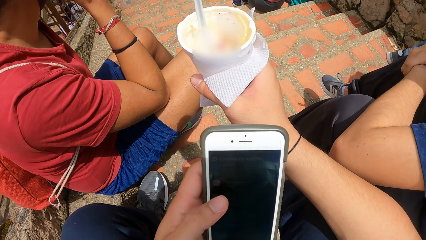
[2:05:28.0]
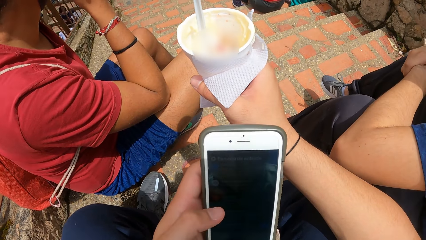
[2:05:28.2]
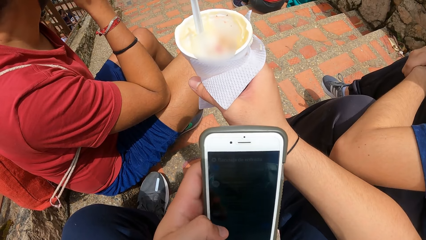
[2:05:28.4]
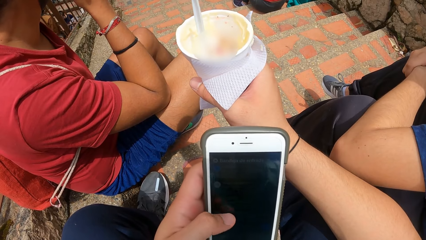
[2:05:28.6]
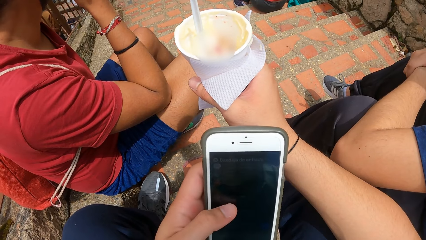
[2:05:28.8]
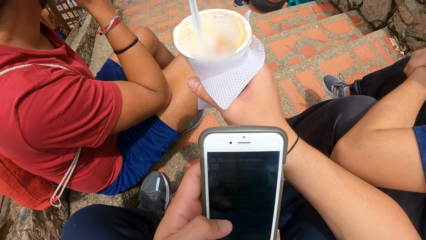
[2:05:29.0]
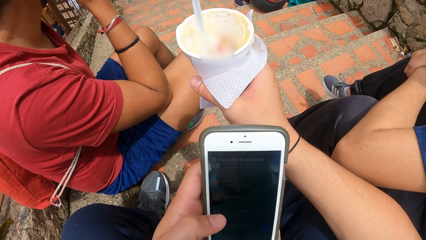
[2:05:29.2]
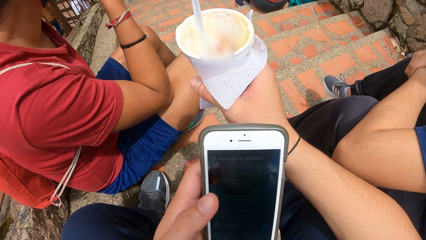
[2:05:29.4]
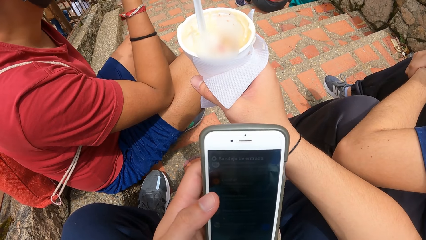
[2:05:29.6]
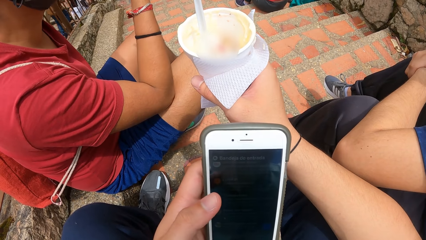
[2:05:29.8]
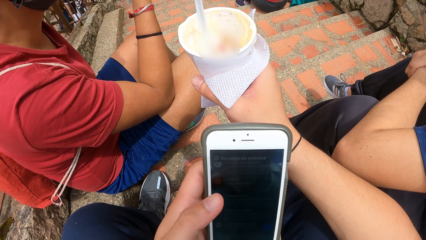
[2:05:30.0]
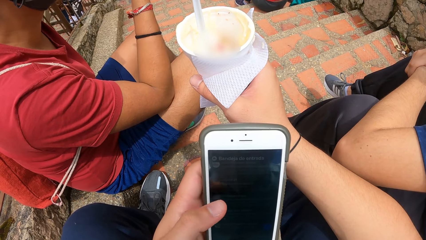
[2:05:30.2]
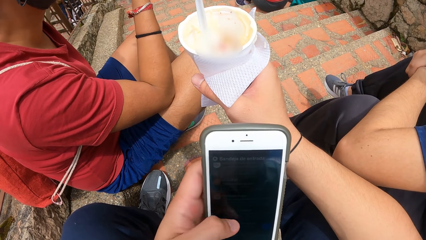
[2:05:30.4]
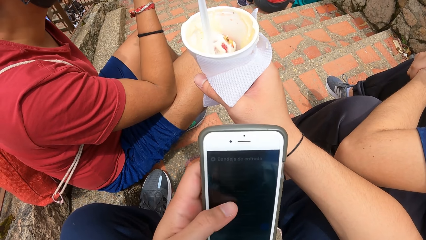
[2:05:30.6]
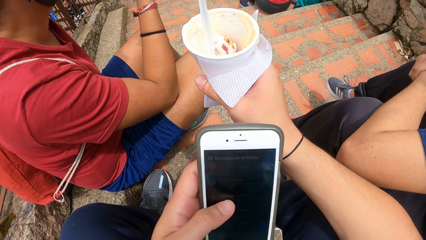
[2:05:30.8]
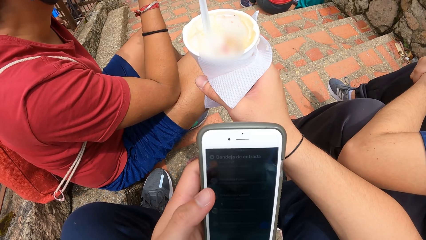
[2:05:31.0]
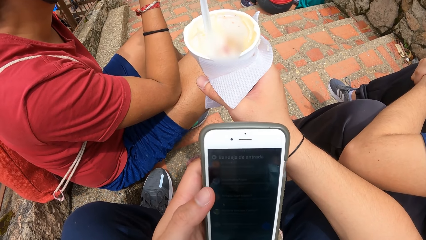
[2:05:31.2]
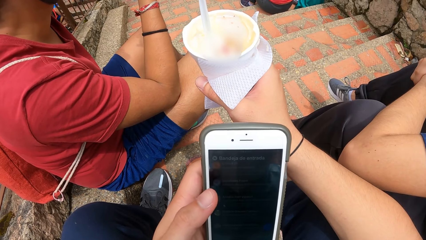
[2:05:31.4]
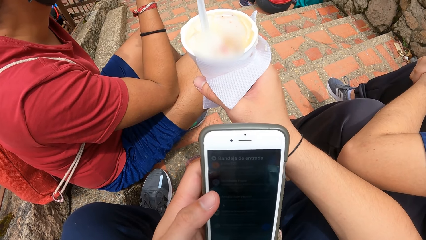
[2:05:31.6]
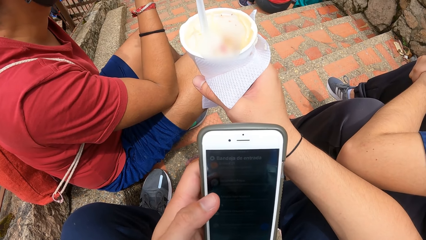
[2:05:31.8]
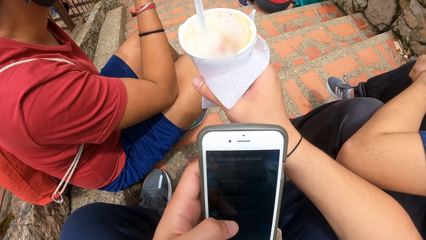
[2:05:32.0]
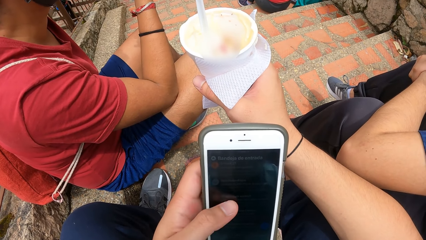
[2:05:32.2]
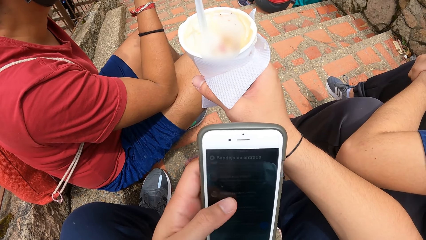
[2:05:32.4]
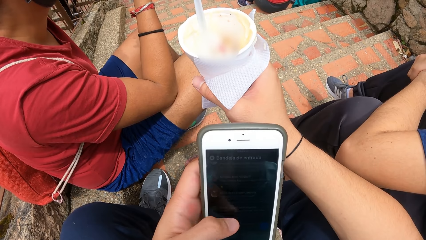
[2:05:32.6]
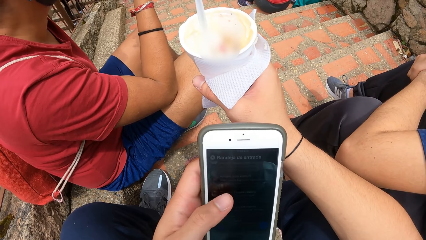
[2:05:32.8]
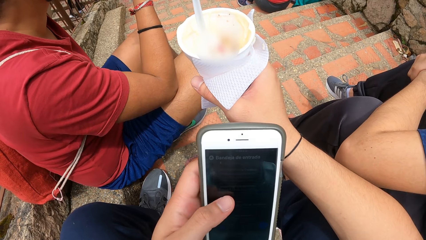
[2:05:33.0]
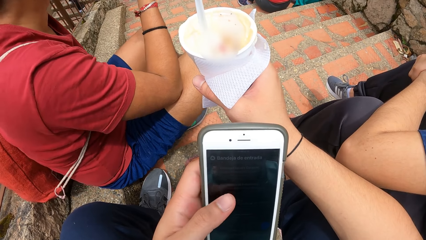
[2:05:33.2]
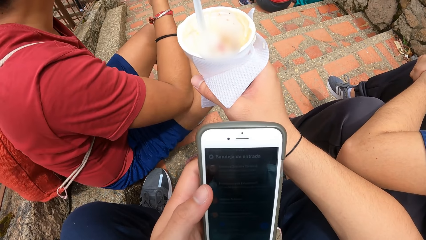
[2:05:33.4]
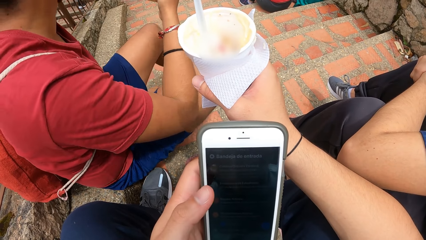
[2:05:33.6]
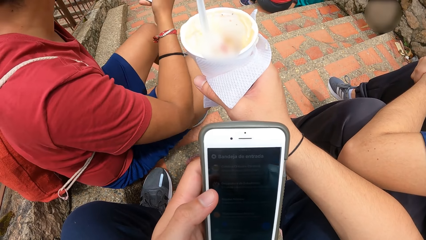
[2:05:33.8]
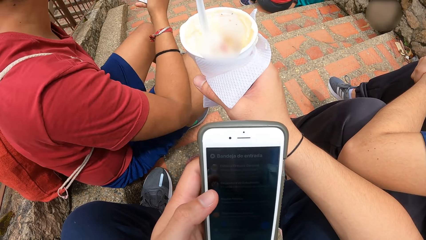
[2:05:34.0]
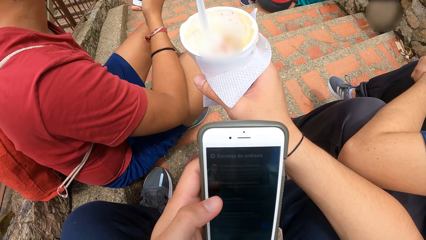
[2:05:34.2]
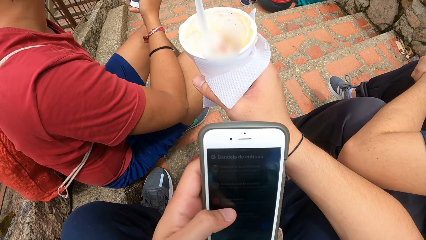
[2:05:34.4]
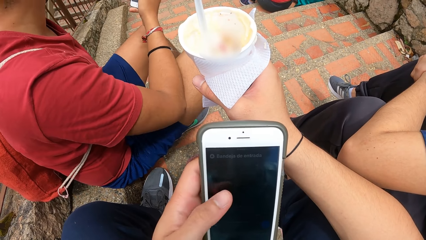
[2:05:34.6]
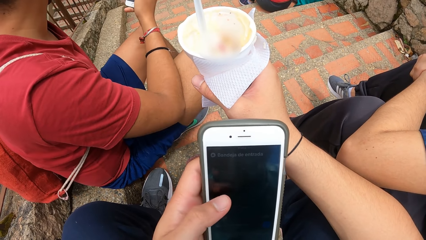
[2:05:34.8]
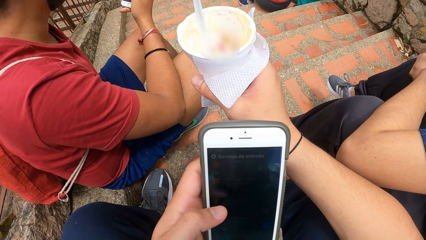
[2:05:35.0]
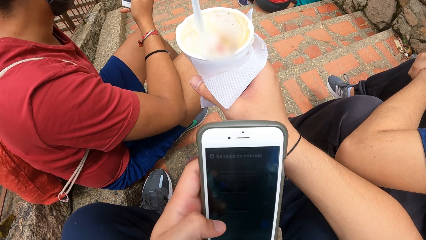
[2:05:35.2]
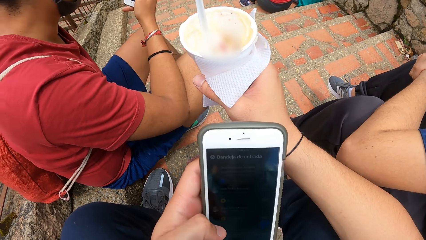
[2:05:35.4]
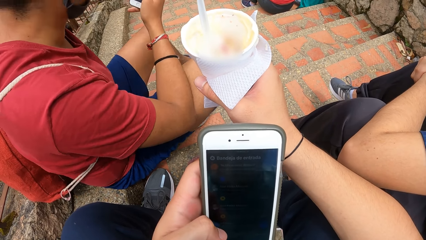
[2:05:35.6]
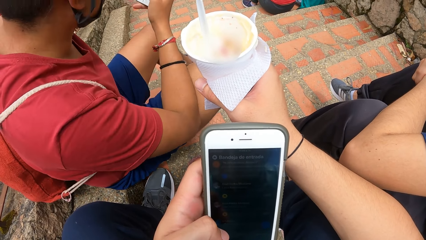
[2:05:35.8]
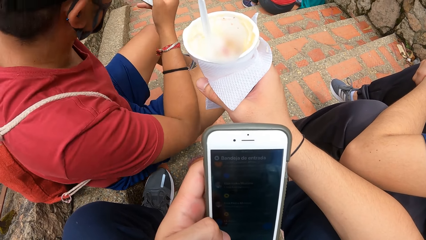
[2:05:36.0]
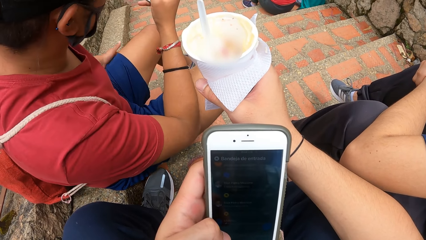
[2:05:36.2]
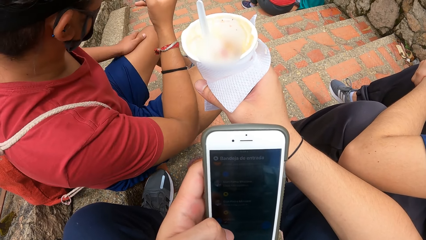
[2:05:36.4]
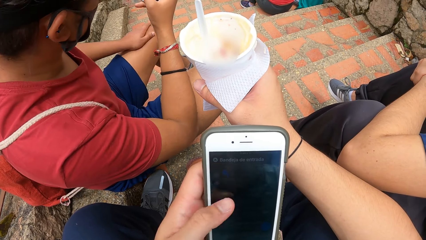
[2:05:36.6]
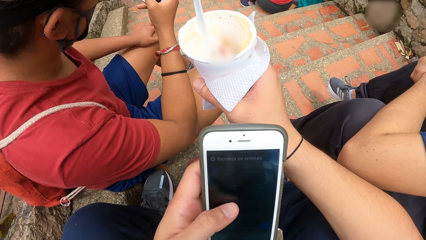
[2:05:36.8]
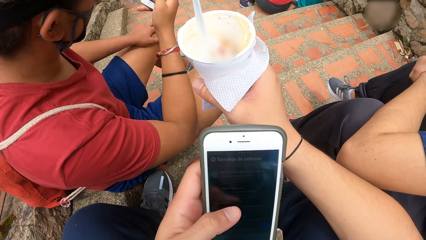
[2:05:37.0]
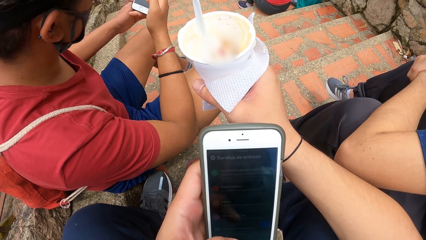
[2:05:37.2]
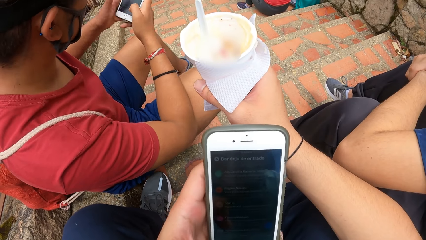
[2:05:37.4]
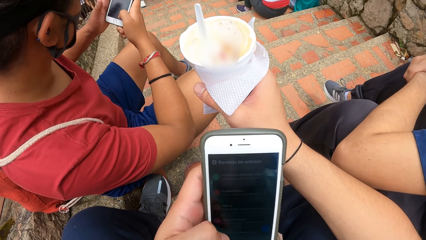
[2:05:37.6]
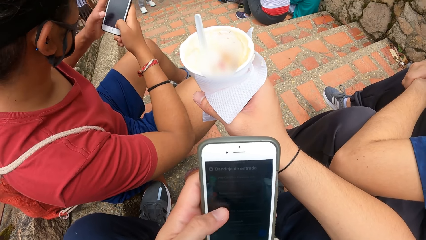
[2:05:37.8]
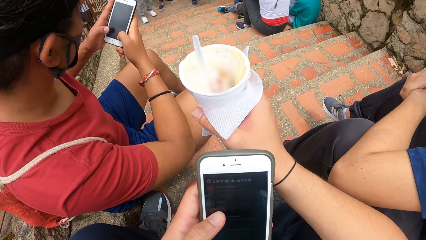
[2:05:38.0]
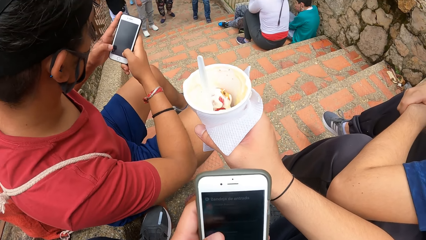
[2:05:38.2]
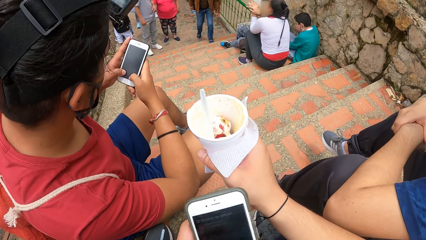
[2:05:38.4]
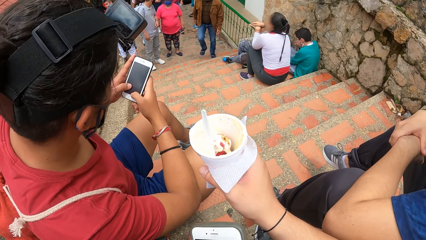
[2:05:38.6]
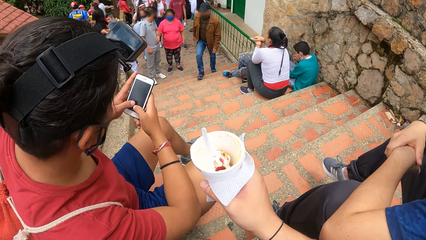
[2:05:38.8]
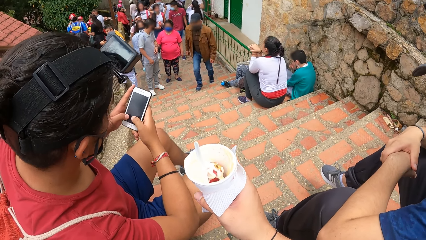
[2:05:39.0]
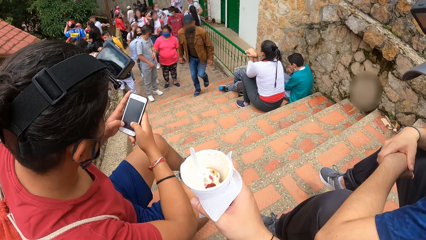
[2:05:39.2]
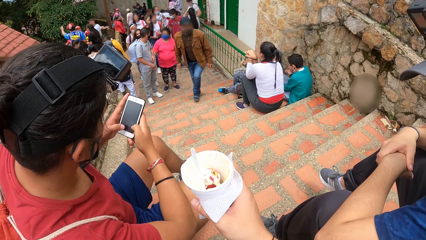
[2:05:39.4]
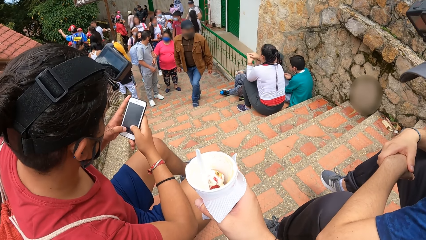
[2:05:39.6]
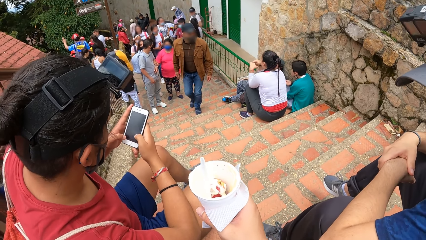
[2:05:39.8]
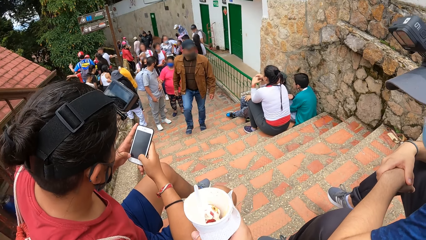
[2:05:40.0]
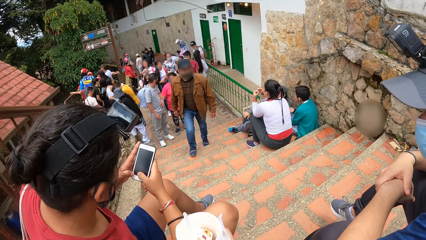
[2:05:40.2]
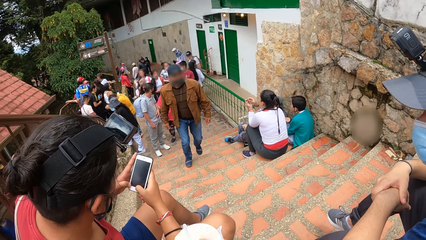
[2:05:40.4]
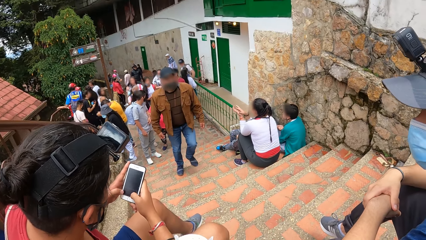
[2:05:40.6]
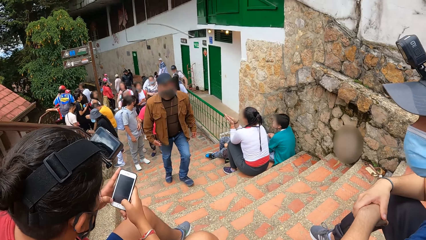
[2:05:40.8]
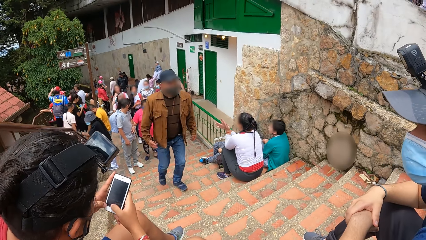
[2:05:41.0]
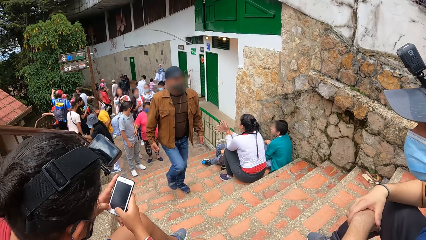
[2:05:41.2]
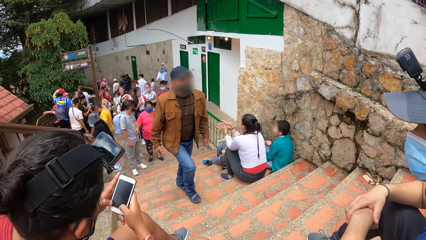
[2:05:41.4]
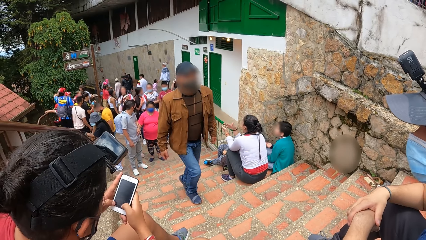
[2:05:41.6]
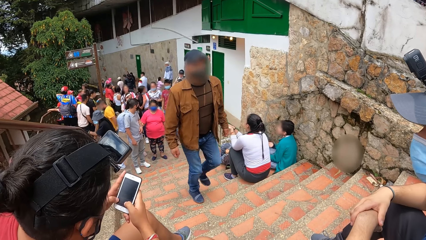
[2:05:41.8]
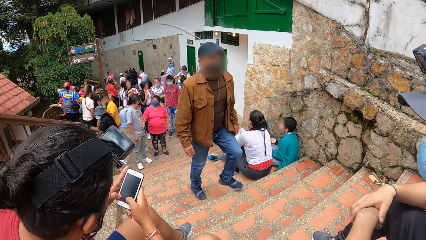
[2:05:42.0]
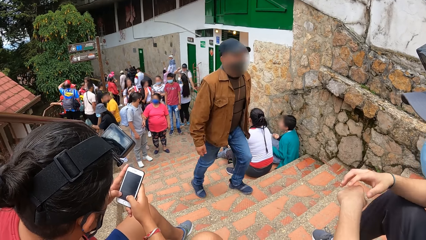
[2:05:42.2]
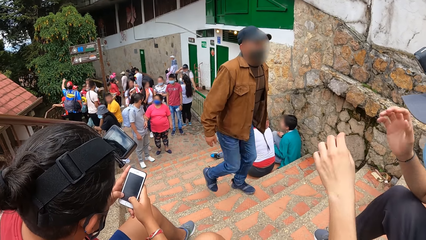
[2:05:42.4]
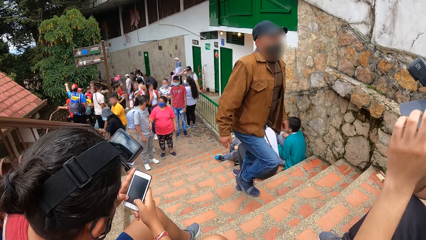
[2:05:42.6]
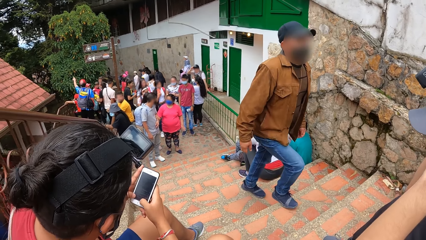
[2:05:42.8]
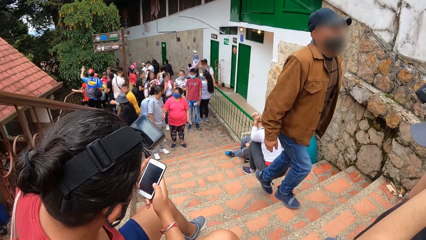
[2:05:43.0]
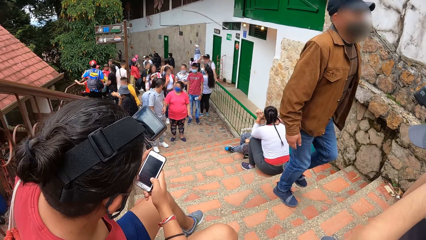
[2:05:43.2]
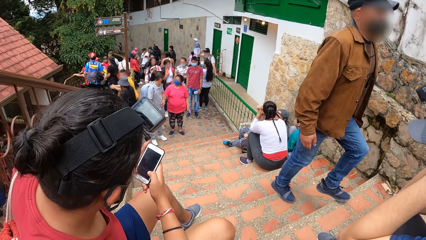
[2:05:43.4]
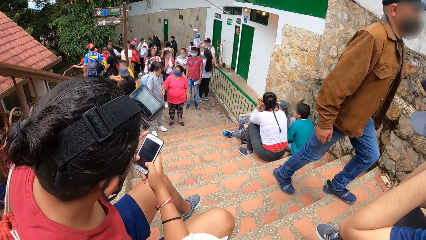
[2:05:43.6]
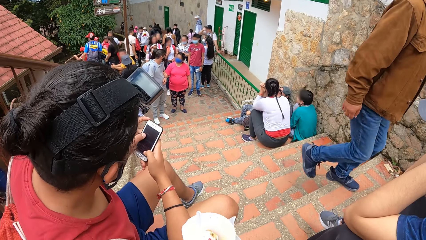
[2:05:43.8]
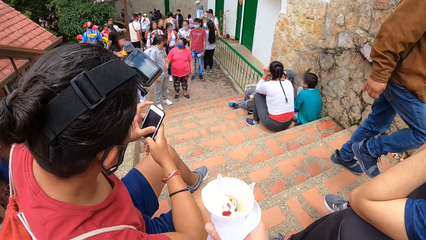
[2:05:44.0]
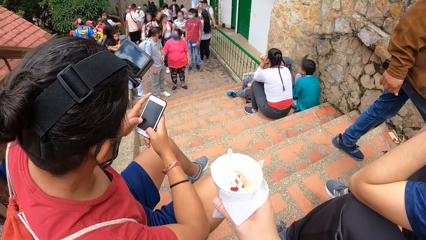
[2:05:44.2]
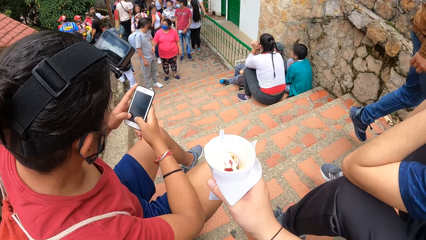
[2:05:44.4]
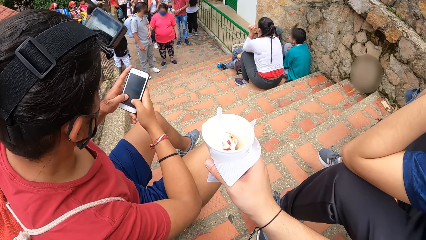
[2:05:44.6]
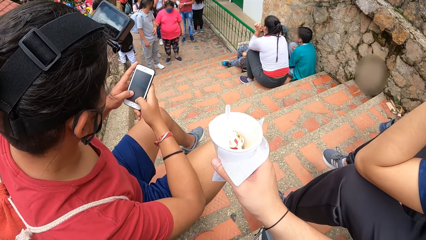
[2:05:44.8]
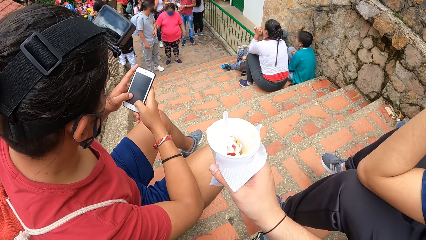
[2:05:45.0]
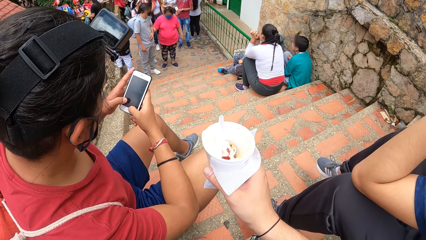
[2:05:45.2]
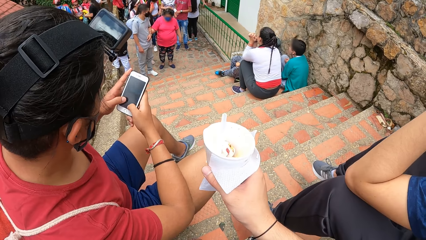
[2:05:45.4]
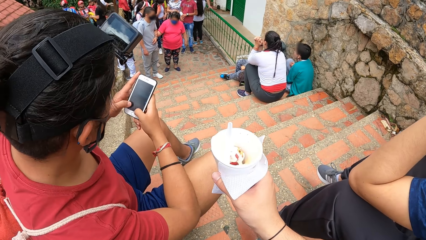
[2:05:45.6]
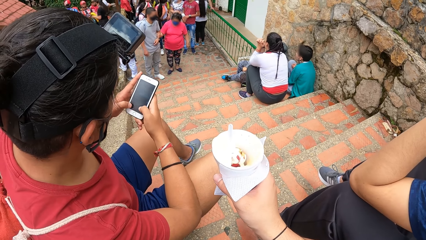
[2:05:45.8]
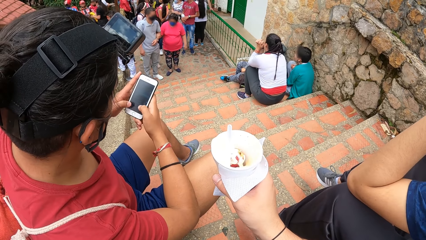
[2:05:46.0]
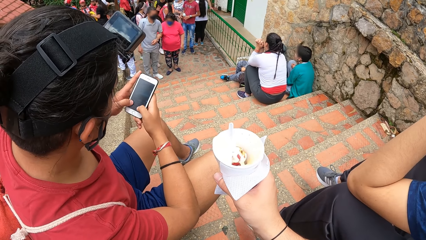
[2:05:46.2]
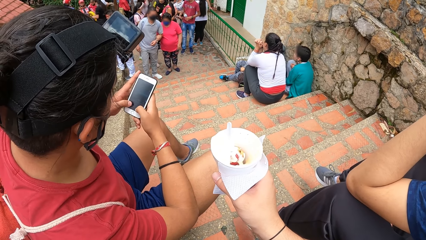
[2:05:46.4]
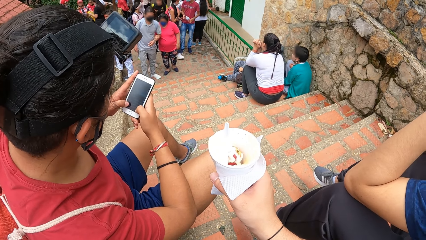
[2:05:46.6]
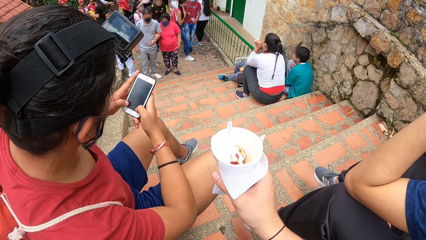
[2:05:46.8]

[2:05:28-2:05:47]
A male holds his hands together. The camera wearer operates the phone with a hand. Another male operates the phone with his hand. The second male holds a hand with both hands. A man operates his phone with both hands. The camera wearer looks around the park. Another man puts his left hand on his cap. The first male does something with his hand. The second male operates the phone with his hands.
